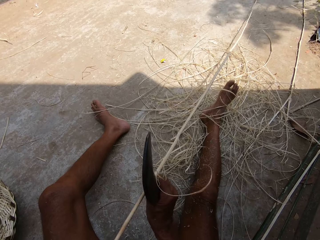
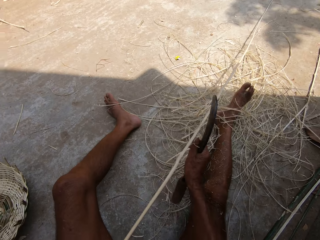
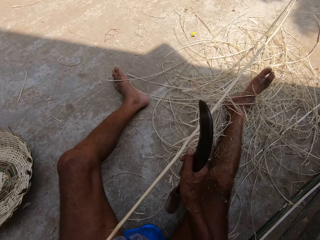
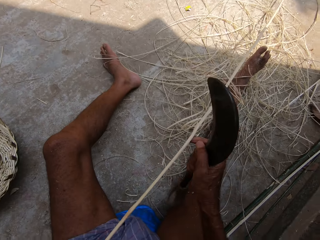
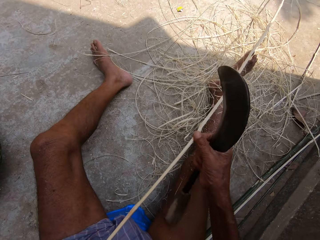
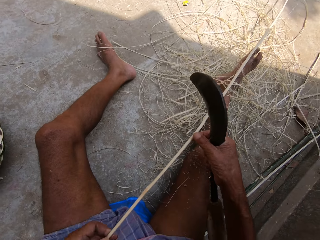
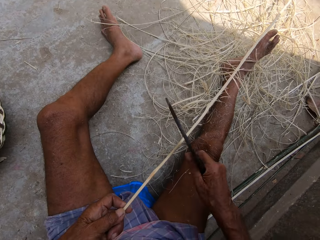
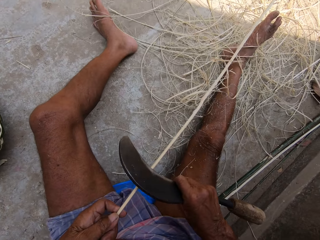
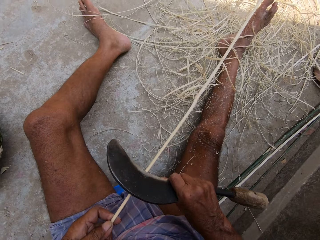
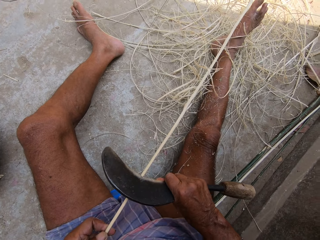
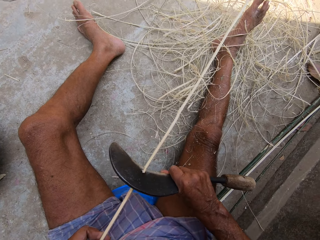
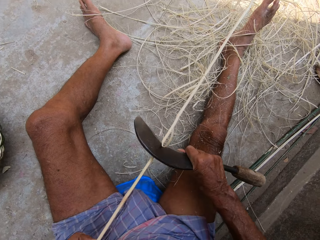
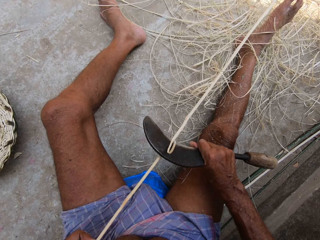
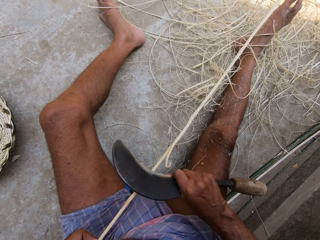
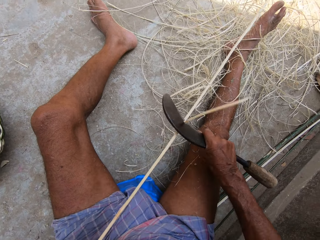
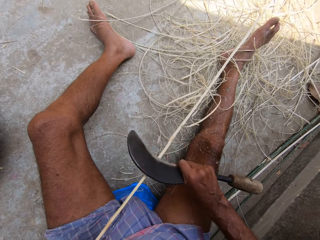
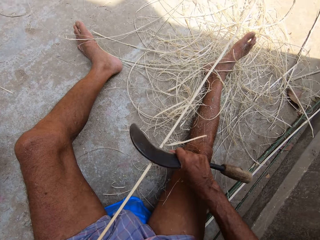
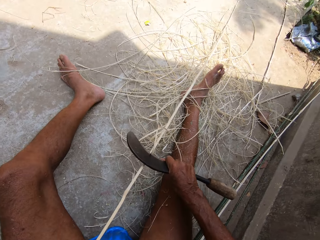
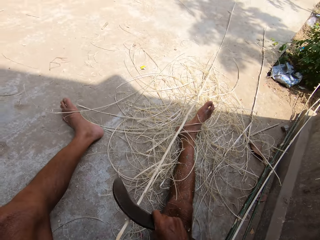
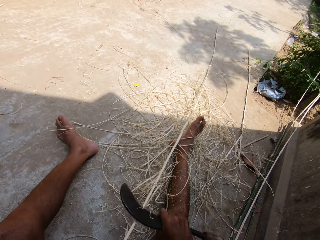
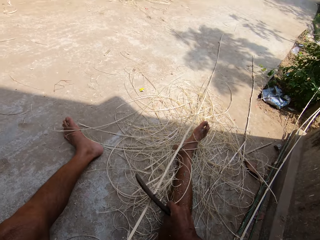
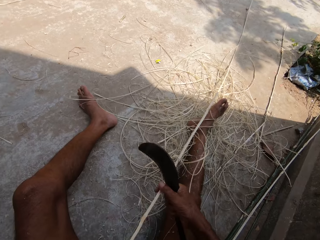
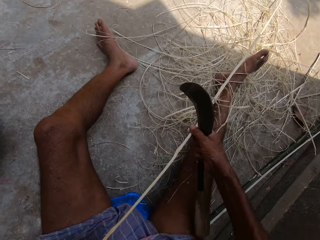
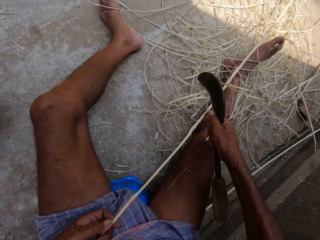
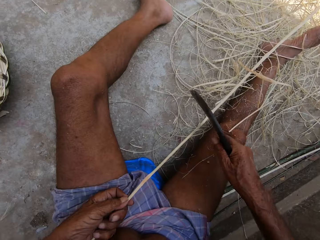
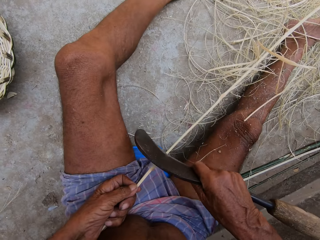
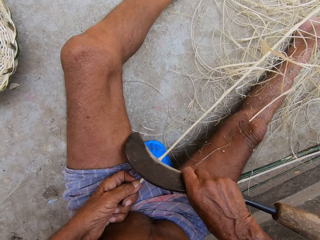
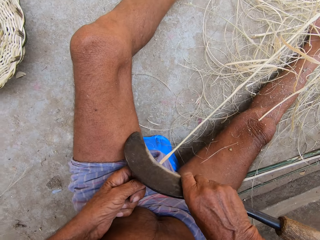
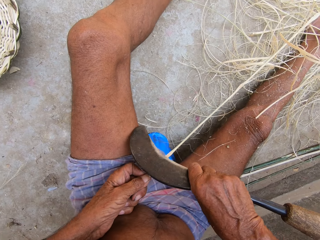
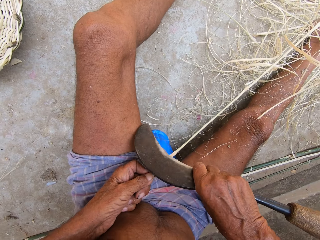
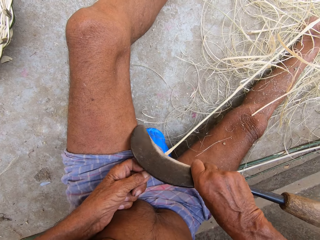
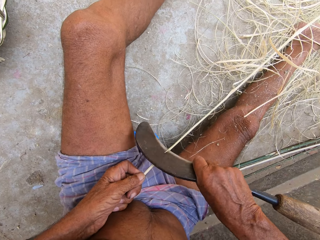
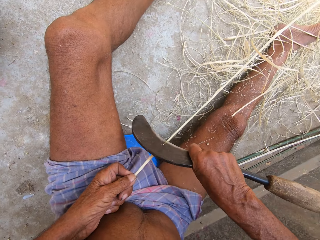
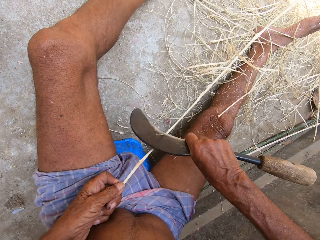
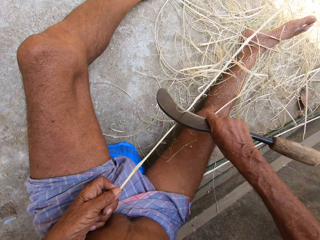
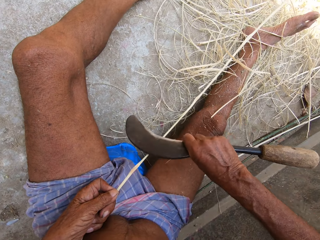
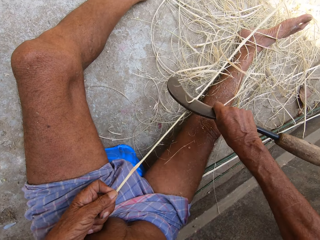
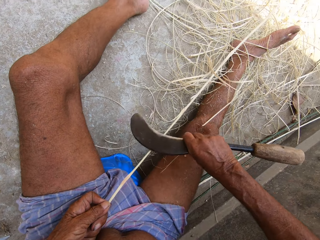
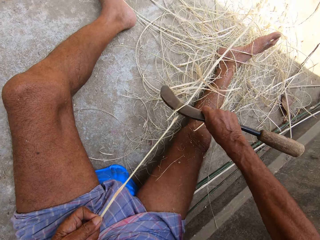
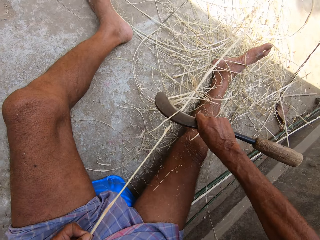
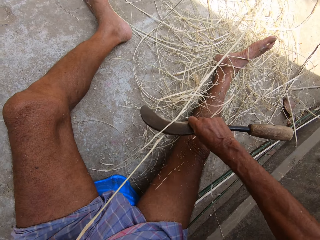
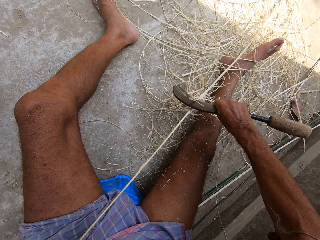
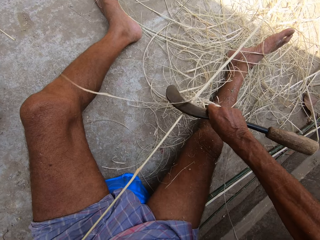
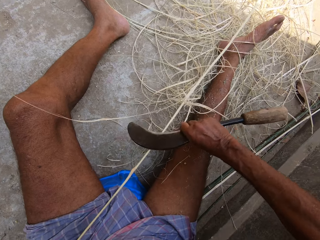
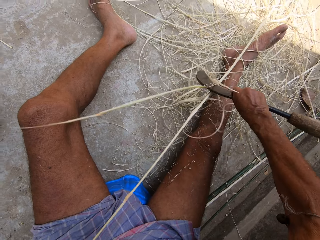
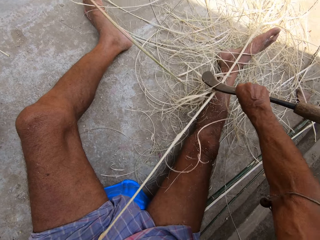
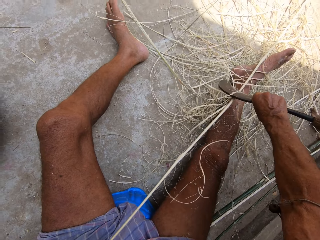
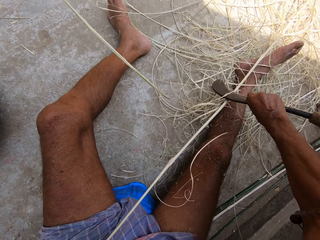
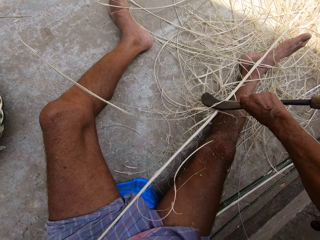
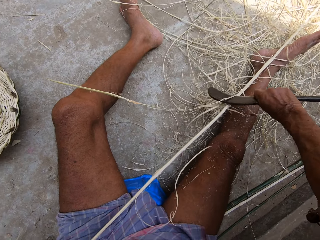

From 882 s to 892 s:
The camera wearer pulls a splinter from the bamboo stick with his right hand. He peels the bamboo stick with the hand sickle in his right hand. He adjusts the bamboo stick with both hands. He peels the bamboo stick with the hand sickle in his right hand.

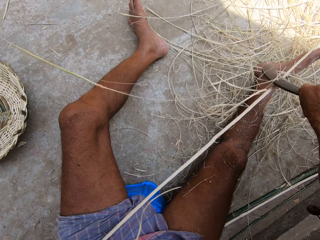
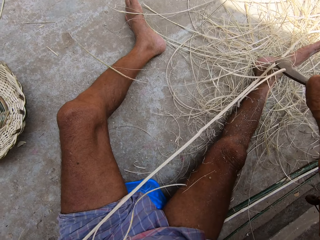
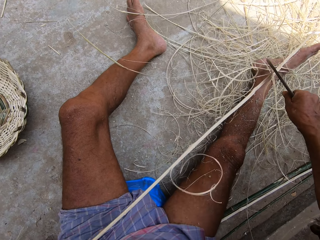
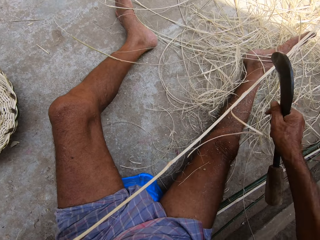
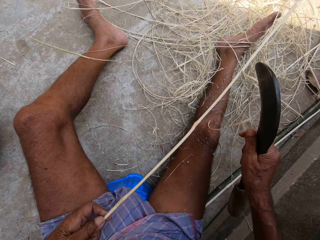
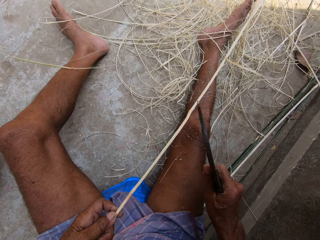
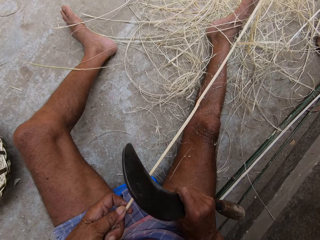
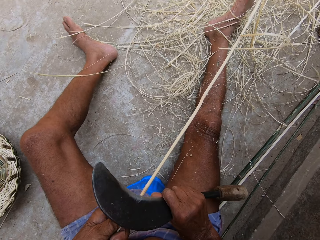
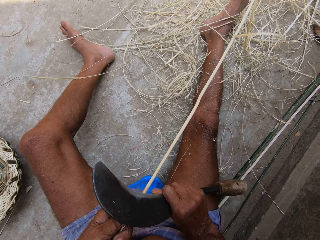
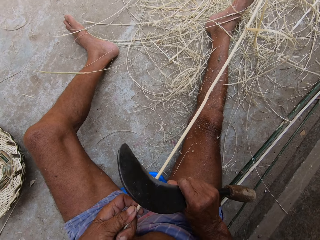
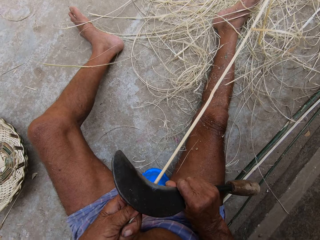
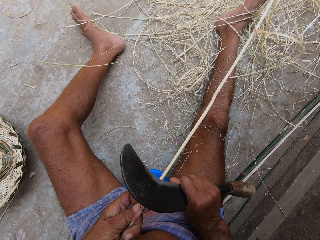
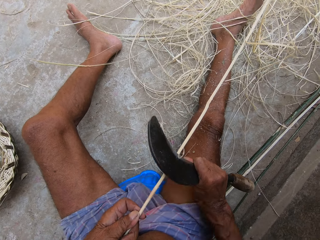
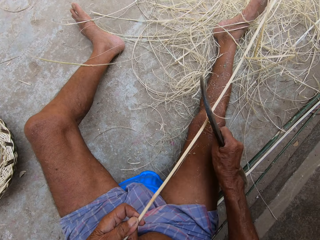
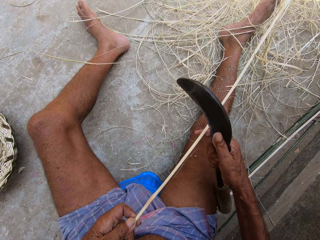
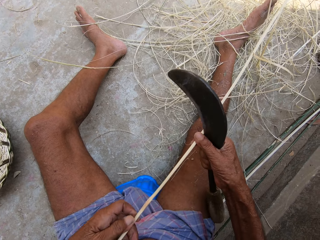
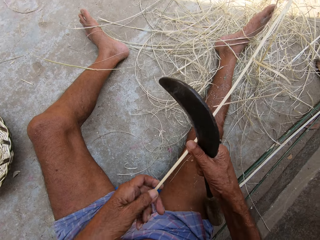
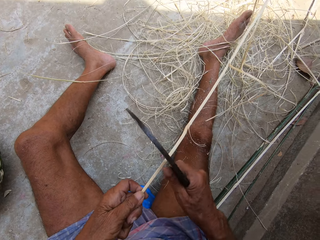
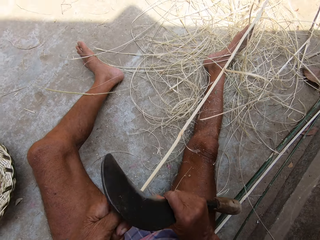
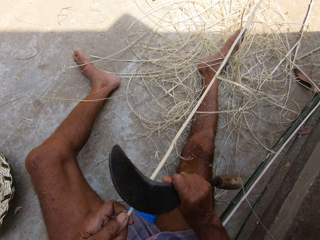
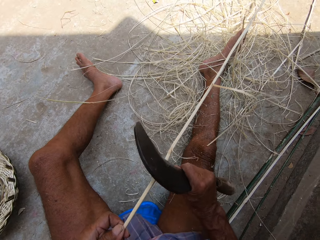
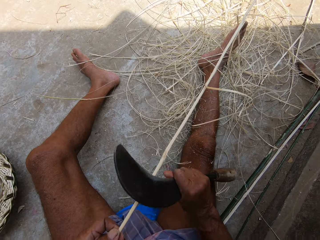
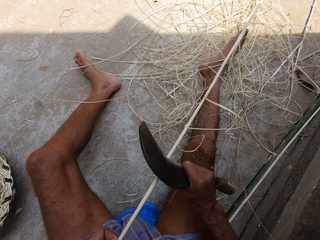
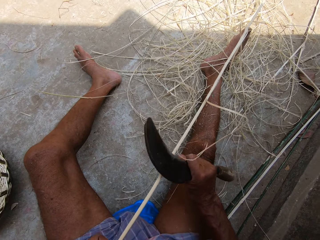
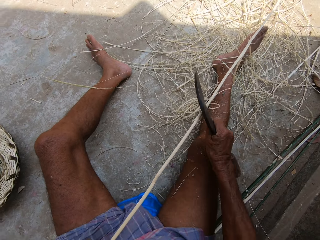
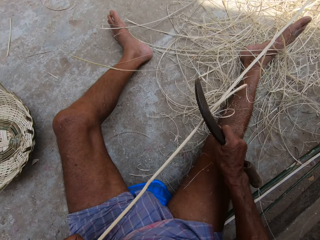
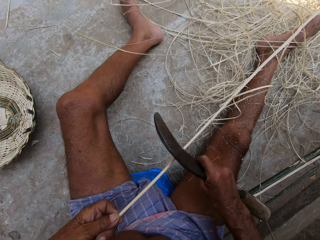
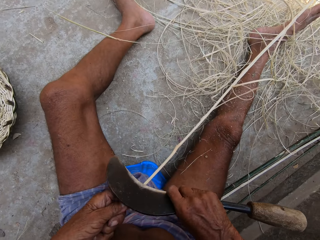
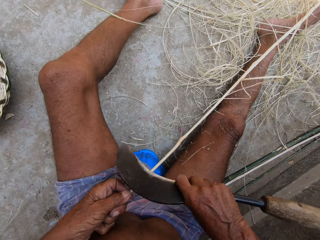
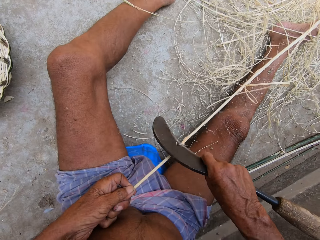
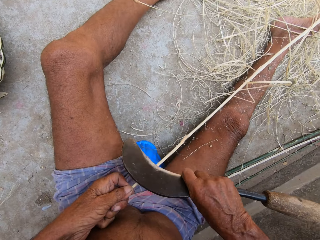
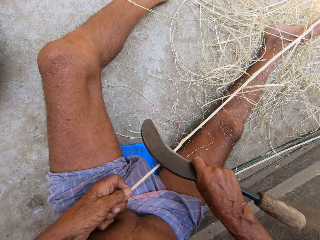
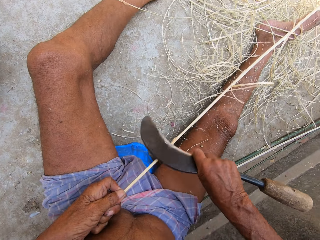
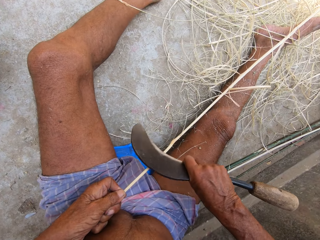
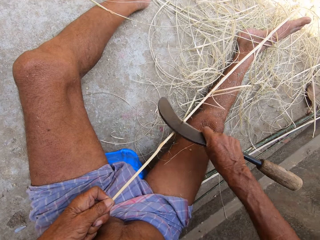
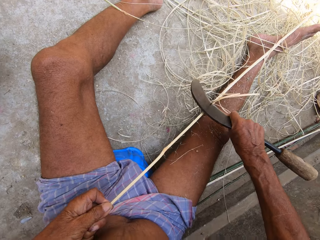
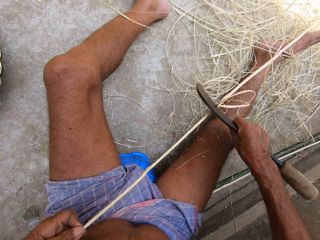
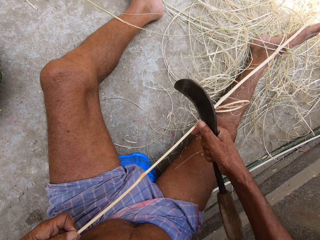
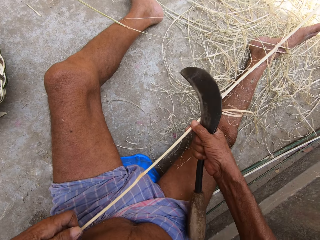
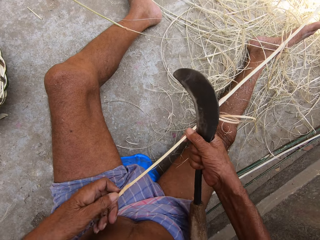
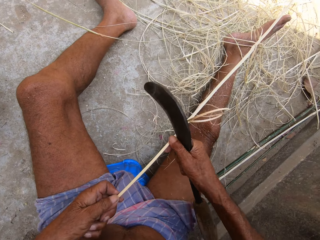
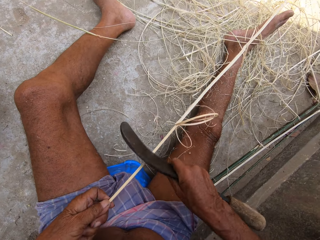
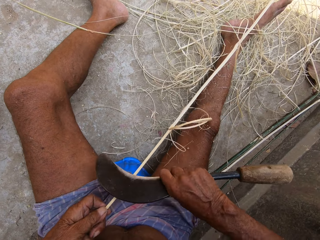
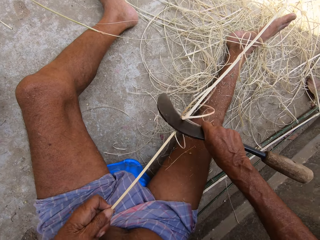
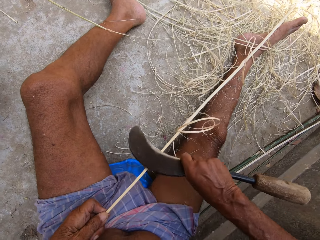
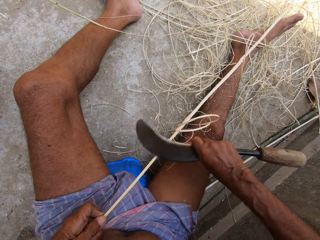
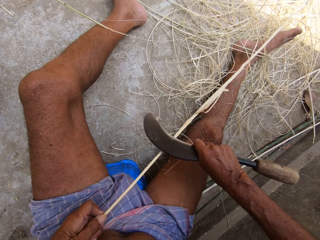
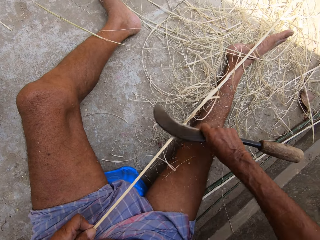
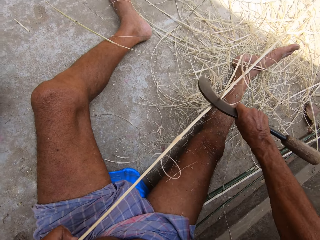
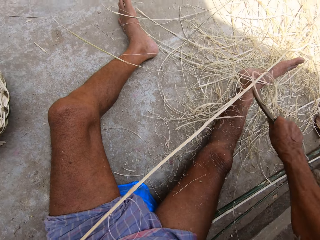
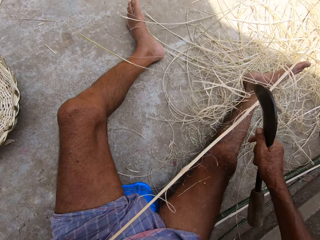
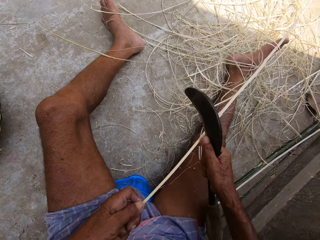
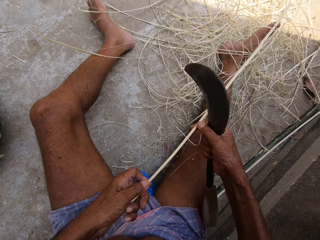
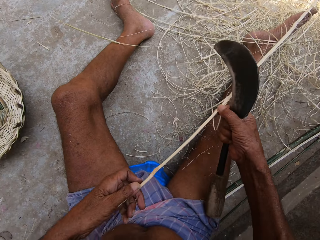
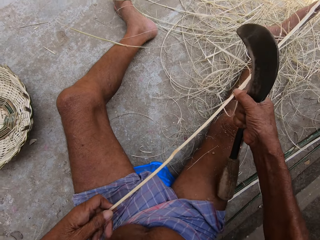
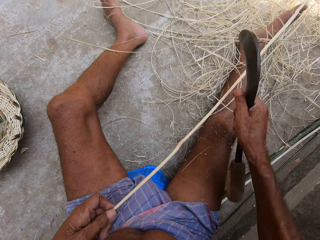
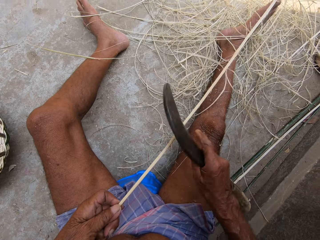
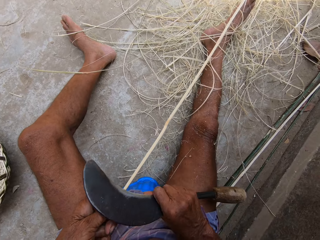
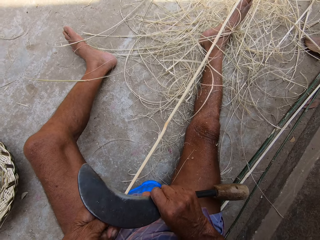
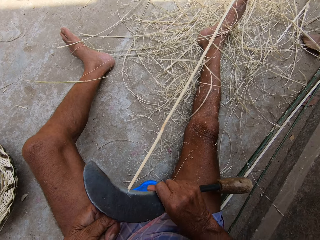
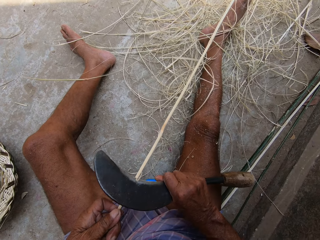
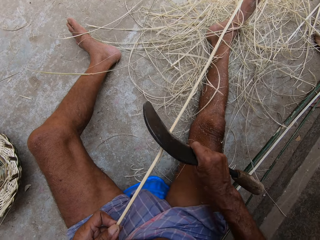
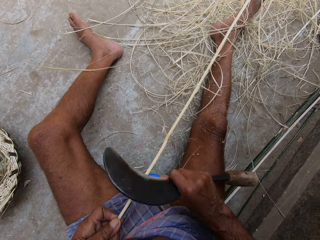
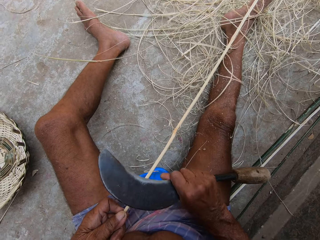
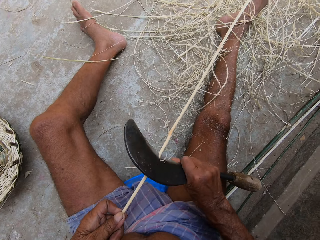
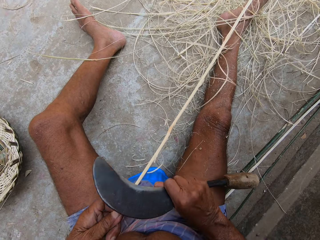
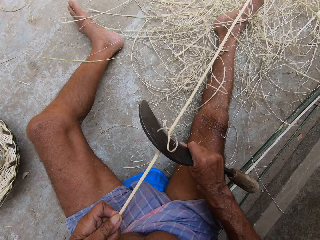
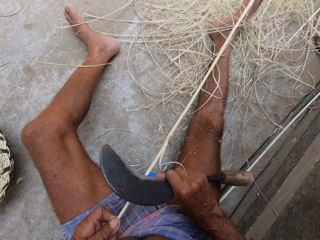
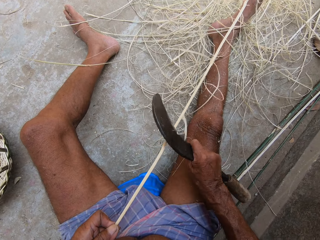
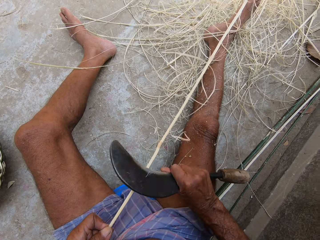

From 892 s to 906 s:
The camera wearer holds the bamboo stick with both hands. He moves his left hand down the bamboo stick. He moves his hands forward. He peels the bamboo stick with the hand sickle in his right hand. He makes a stick. He holds the bamboo stick with both hands. He slides his left hand down the bamboo stick. He peels the bamboo stick with the hand sickle in his right hand. He slides his left hand down the bamboo stick. He holds the bamboo stick with both hands. He moves the bamboo stick with both hands. He peels the bamboo stick with the hand sickle in his right hand.
